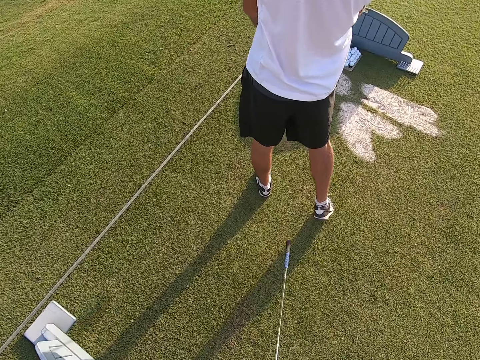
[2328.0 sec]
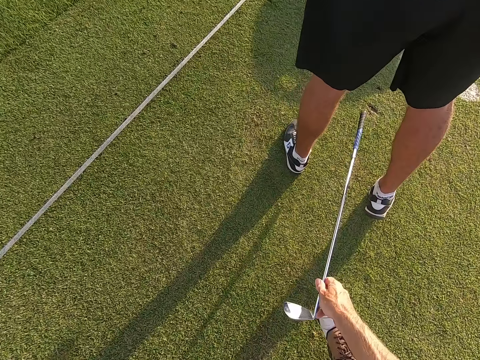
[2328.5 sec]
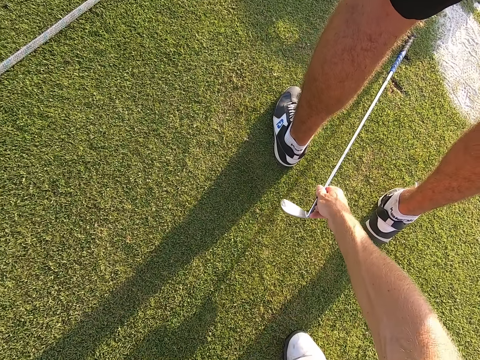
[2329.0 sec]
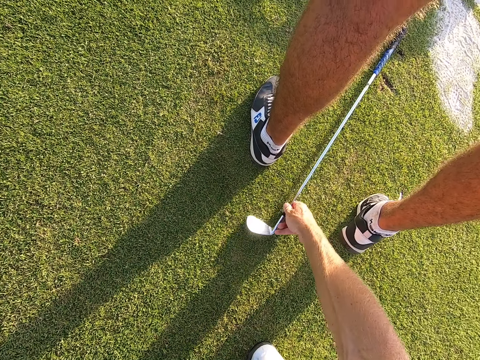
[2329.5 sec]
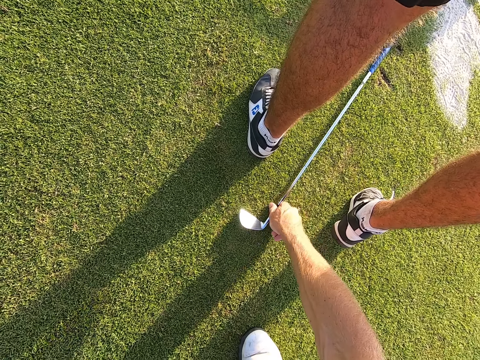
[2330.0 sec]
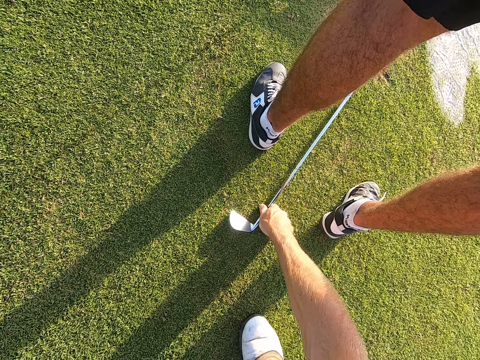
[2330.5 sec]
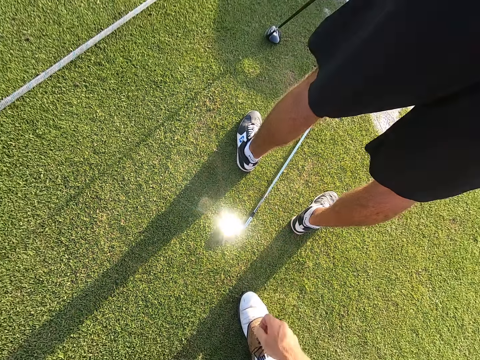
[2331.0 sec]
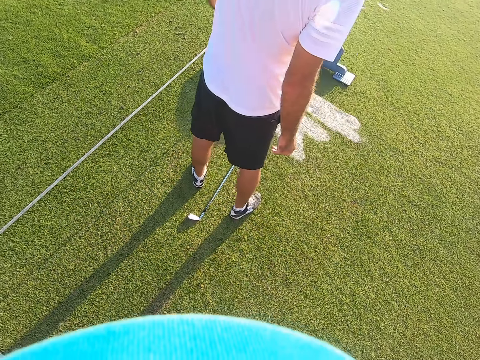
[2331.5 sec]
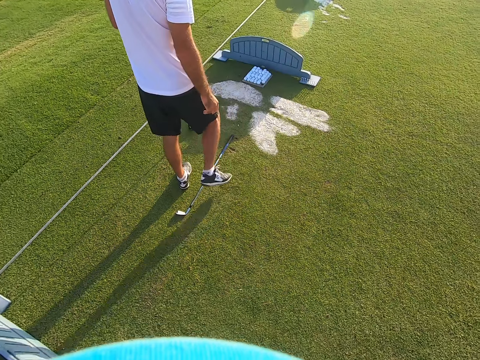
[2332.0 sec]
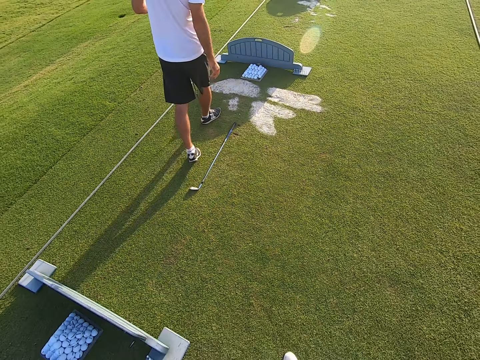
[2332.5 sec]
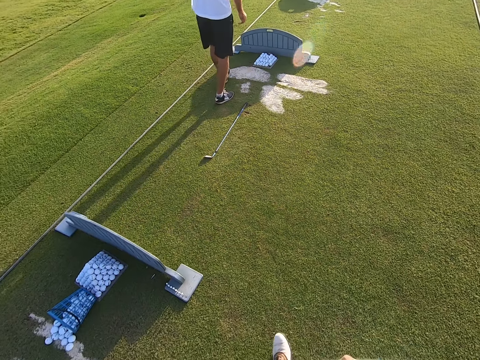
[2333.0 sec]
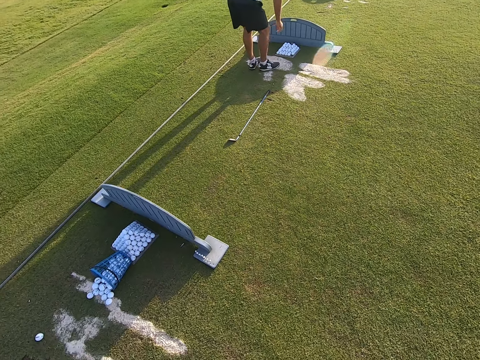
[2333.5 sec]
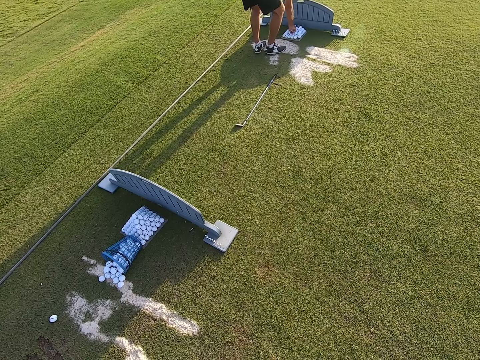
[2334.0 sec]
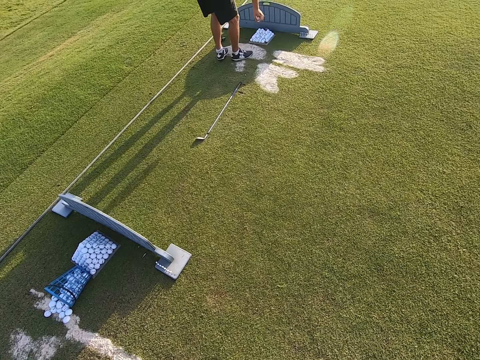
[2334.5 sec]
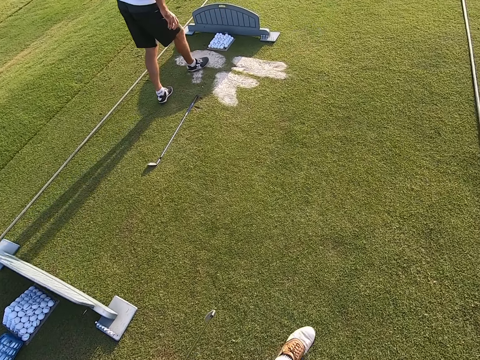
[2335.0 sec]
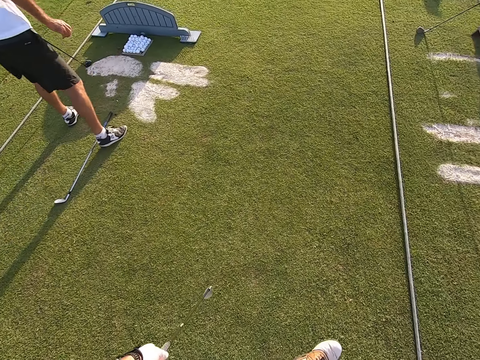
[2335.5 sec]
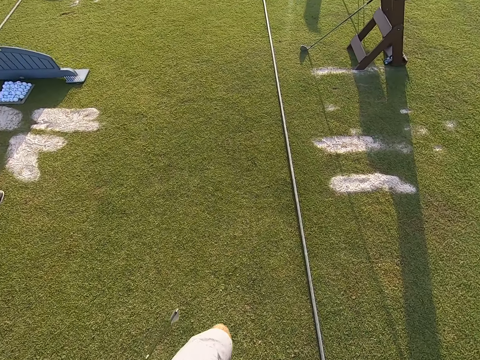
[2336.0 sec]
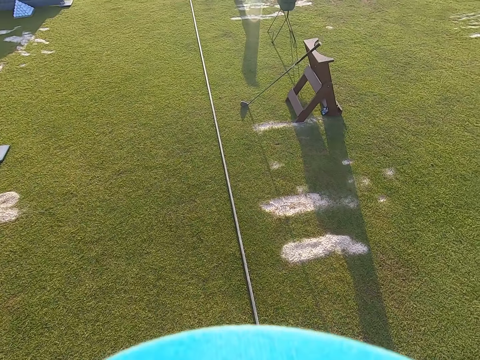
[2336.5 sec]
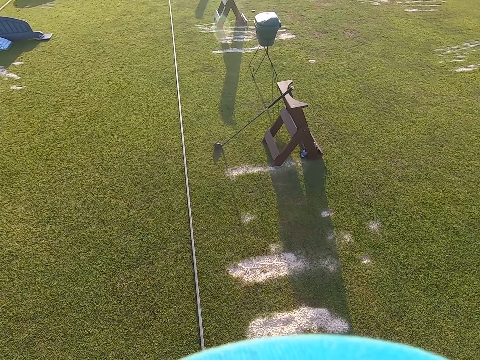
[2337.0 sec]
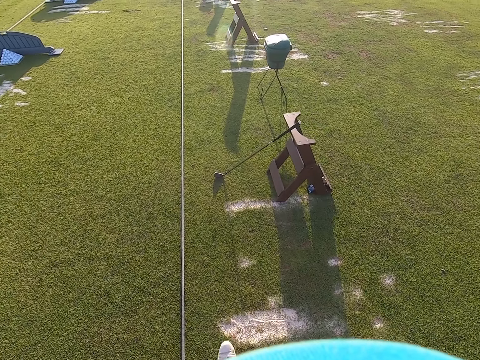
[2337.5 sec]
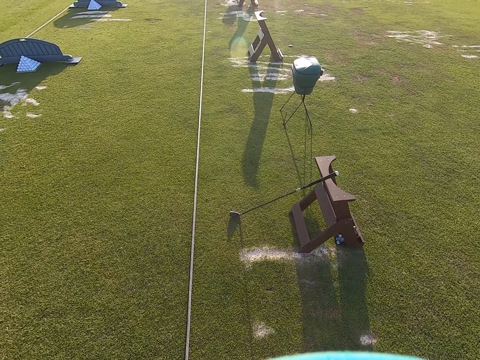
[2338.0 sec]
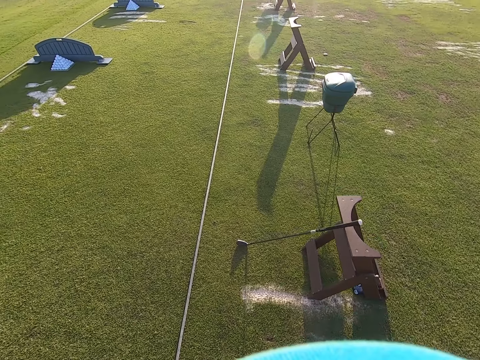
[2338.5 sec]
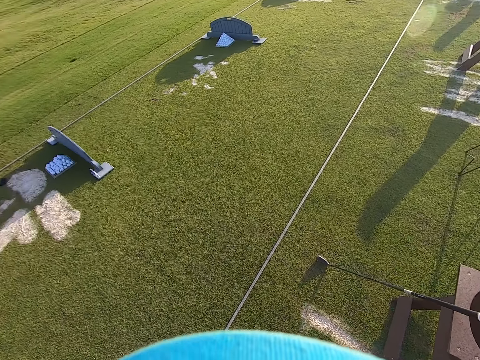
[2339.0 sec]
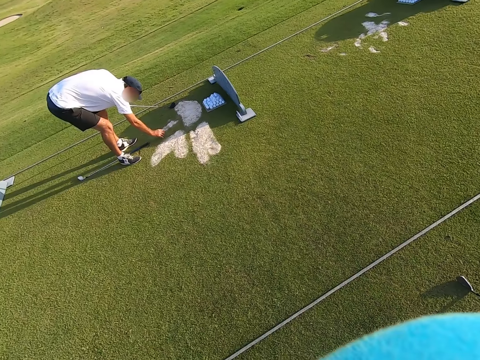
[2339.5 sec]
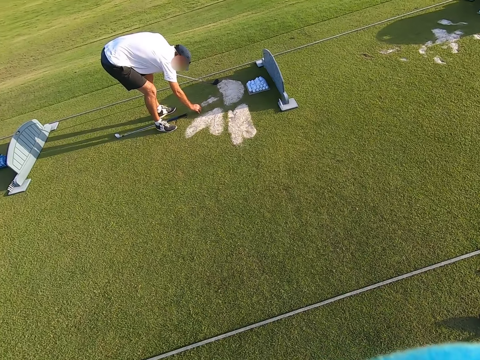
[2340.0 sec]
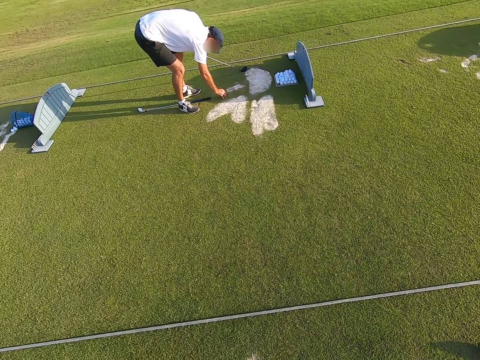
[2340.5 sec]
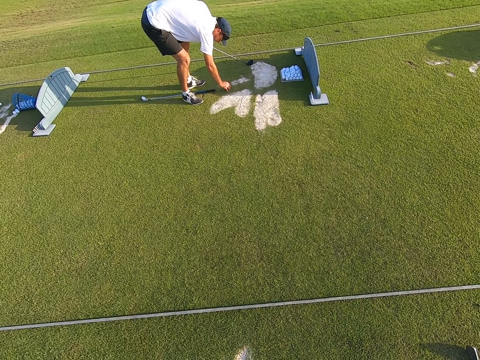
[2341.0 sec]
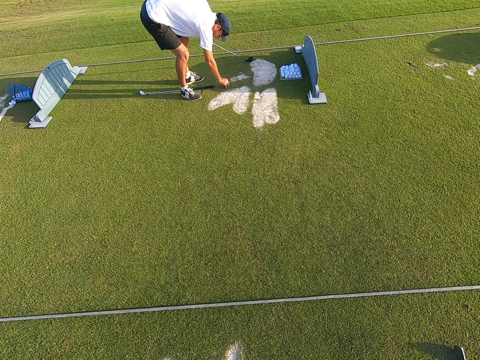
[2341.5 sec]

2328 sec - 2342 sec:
The camera wearer puts the golf stick on the ground. A person walks around. The person picks up the golf ball. The camera wearer walks around. They look around the field.

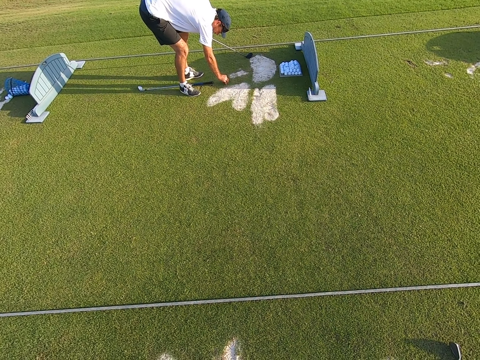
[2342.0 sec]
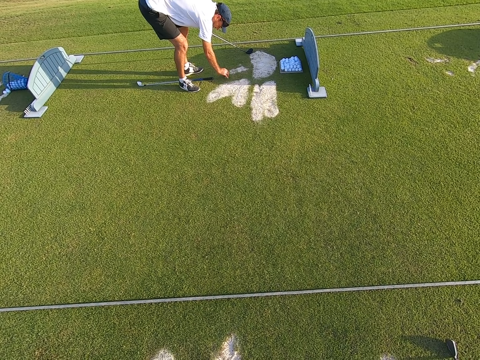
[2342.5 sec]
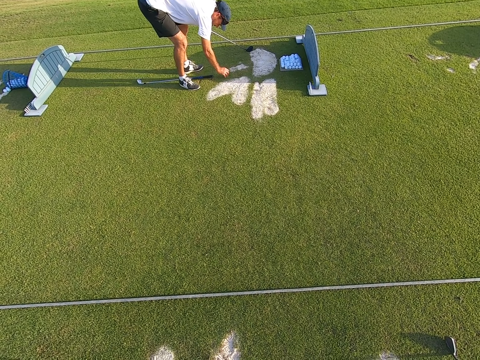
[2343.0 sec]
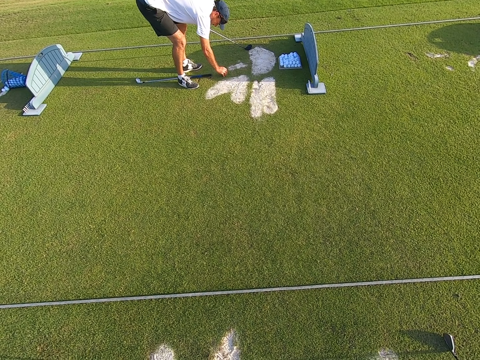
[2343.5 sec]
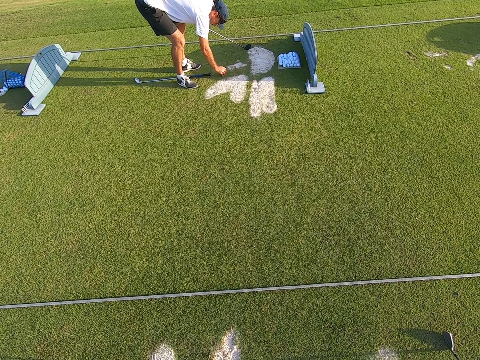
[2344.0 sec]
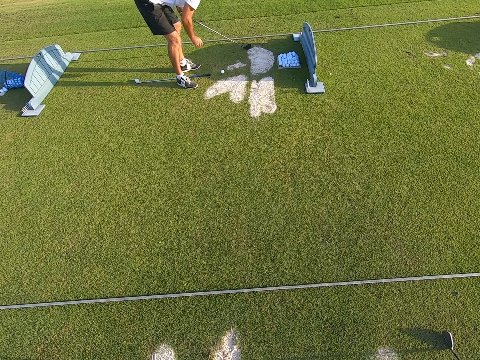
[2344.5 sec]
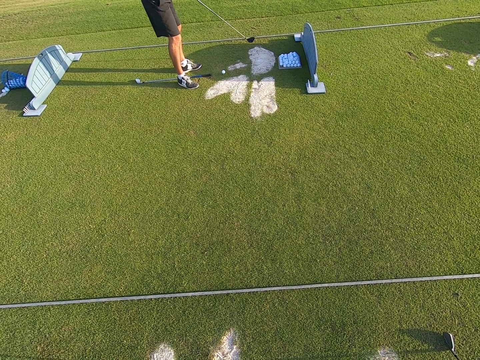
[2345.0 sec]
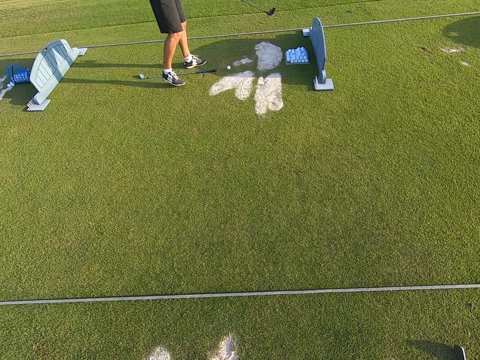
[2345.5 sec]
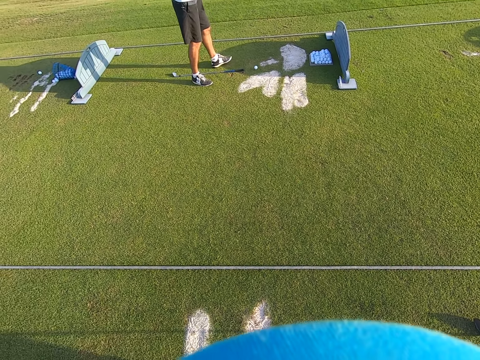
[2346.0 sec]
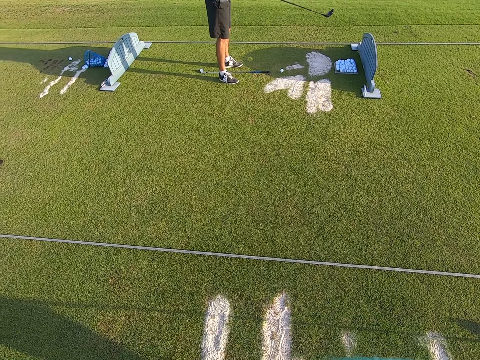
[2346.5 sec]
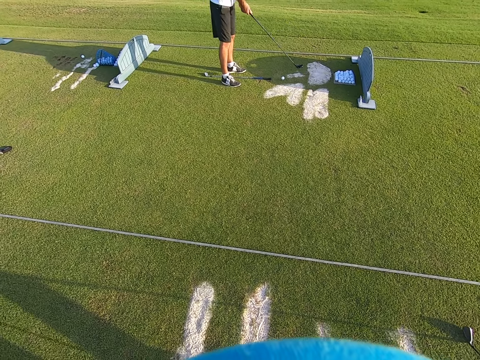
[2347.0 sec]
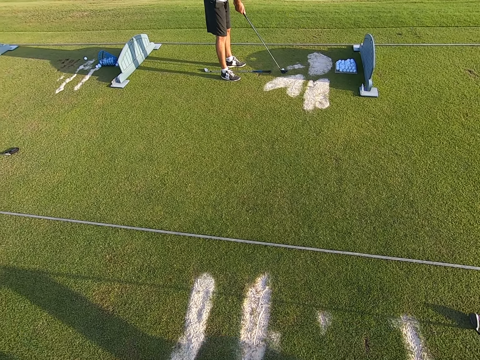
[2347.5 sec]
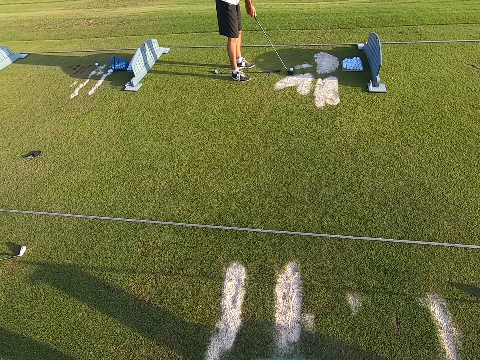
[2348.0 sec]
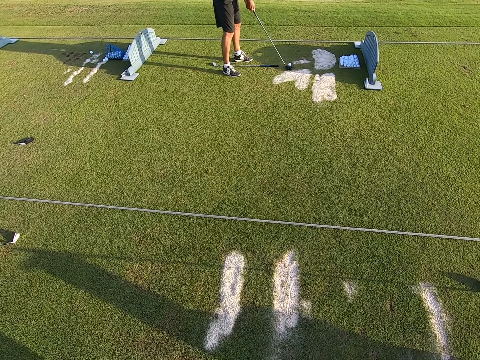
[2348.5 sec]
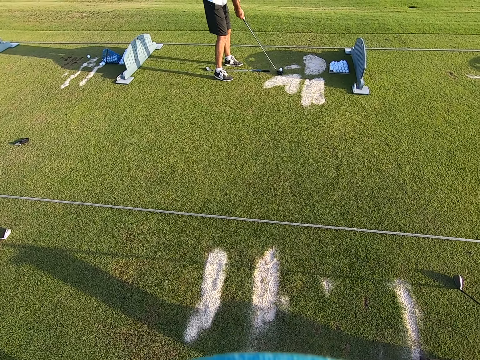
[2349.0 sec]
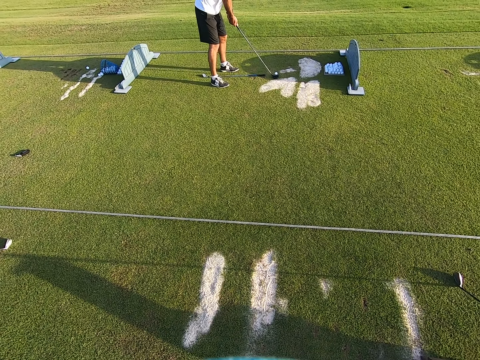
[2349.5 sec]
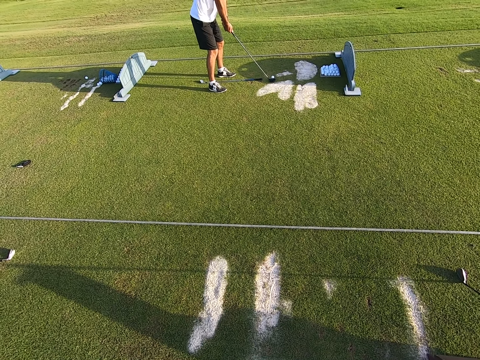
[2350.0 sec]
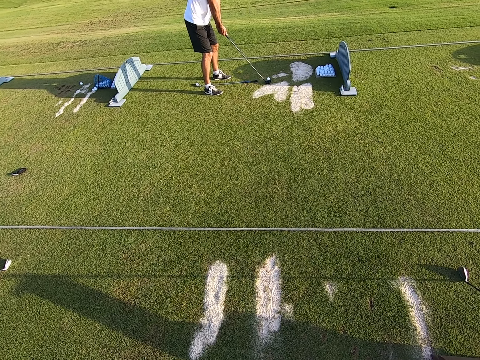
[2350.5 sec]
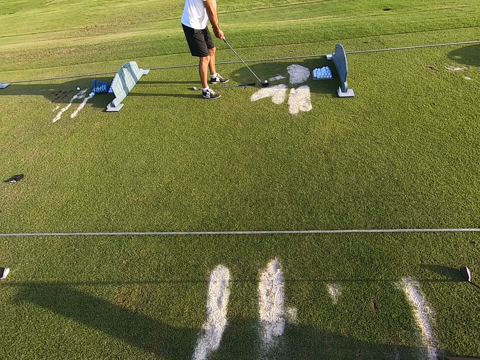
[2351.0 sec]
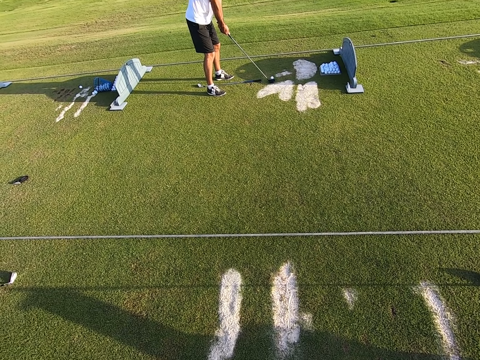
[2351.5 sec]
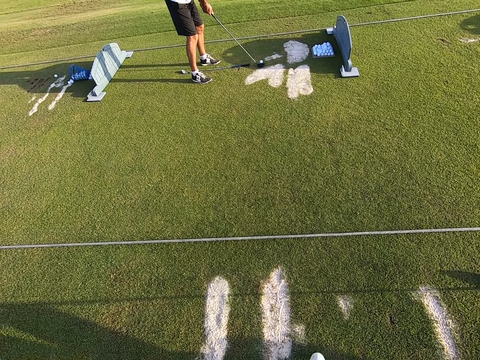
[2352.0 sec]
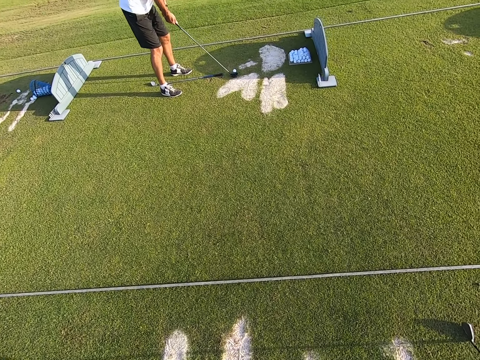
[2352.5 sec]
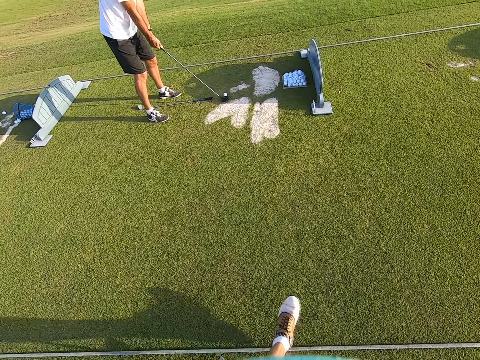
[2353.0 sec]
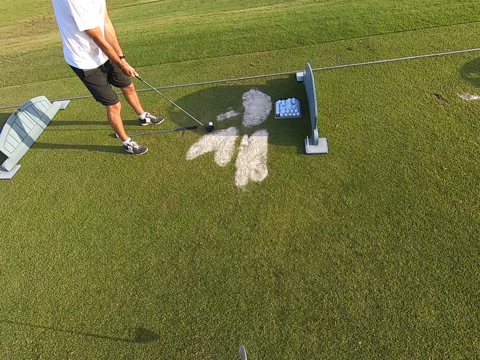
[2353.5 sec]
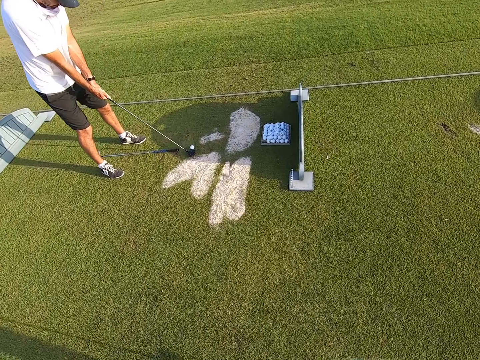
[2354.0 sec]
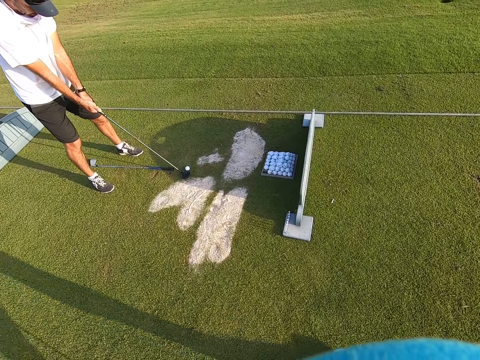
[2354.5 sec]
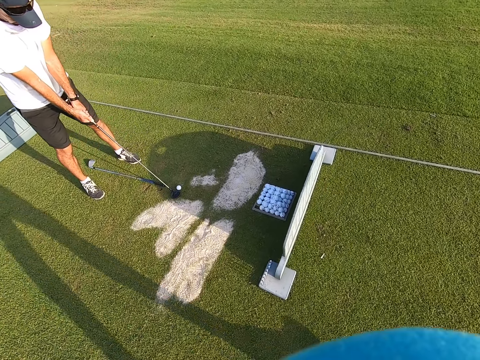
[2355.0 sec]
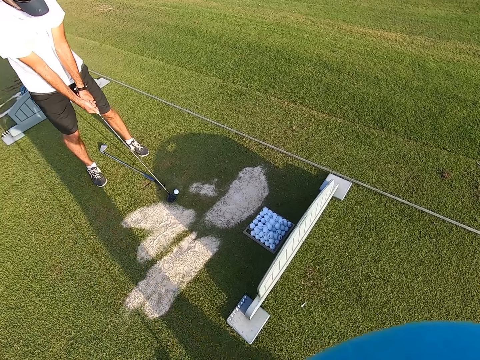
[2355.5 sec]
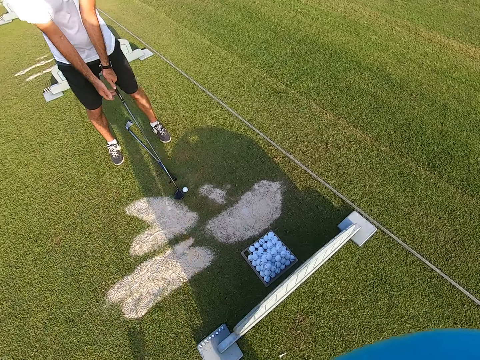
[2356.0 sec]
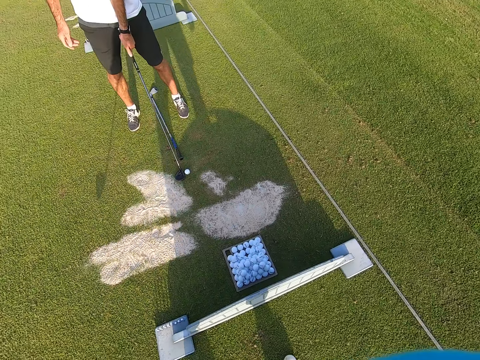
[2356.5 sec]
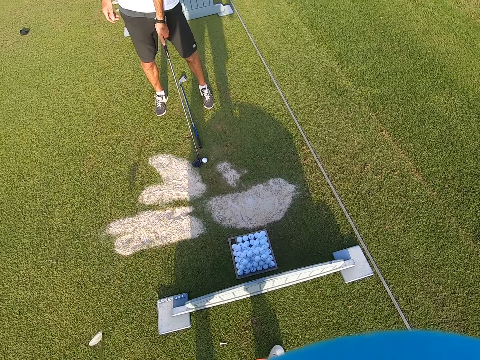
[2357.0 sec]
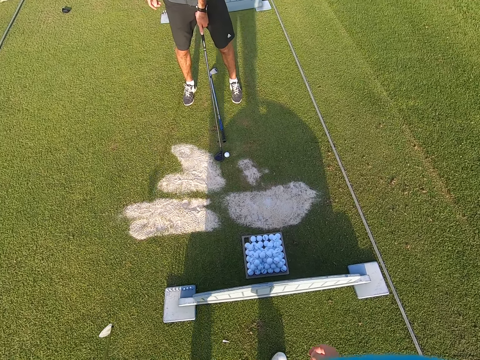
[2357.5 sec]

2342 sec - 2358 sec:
A person positions the golf ball on the ground. The person moves the legs. The camera wearer walks around.
